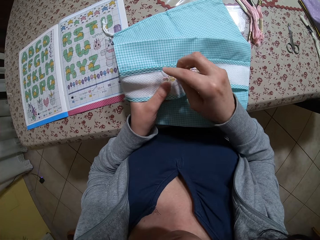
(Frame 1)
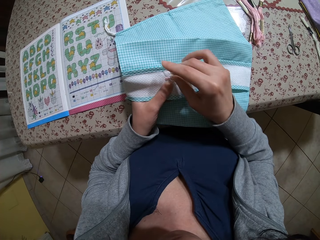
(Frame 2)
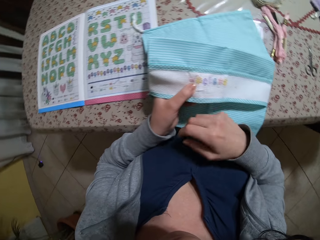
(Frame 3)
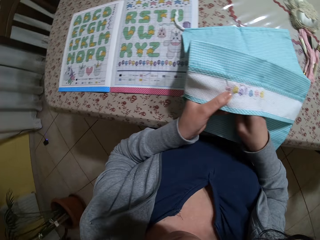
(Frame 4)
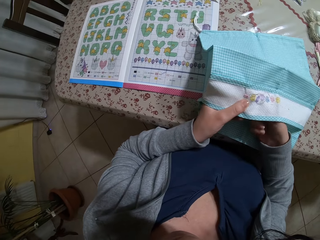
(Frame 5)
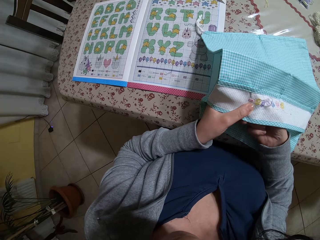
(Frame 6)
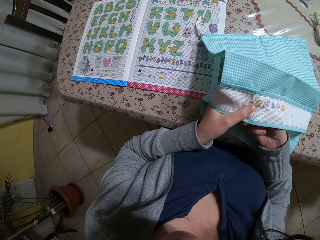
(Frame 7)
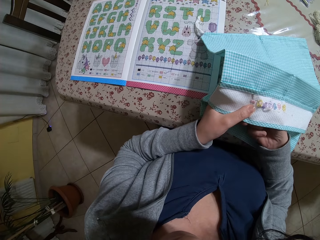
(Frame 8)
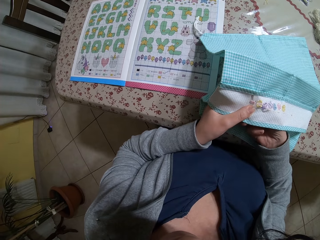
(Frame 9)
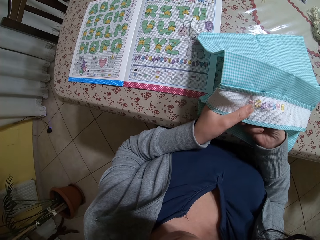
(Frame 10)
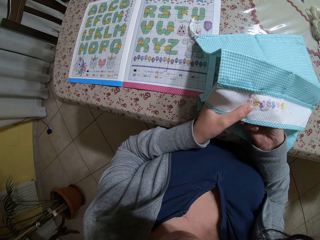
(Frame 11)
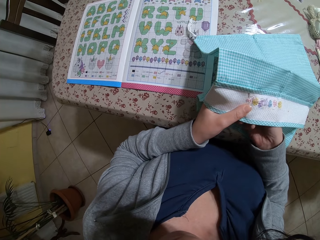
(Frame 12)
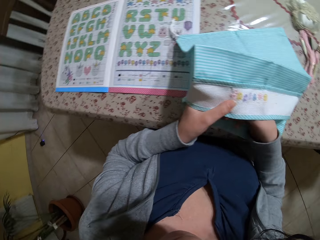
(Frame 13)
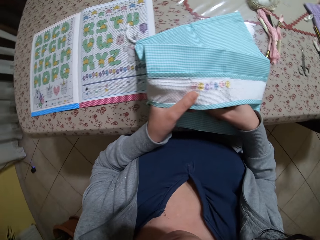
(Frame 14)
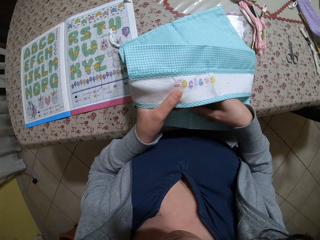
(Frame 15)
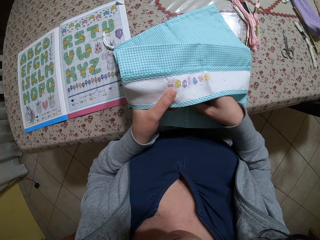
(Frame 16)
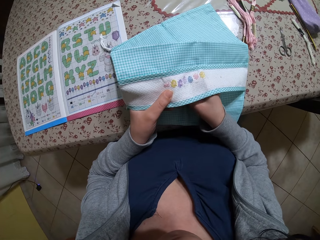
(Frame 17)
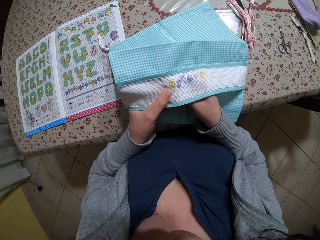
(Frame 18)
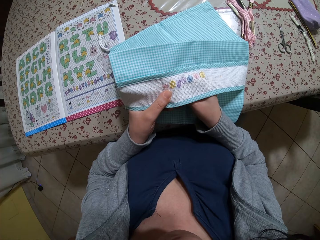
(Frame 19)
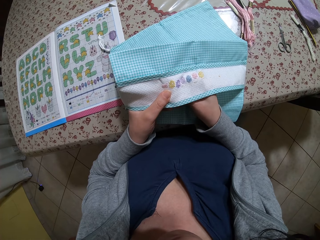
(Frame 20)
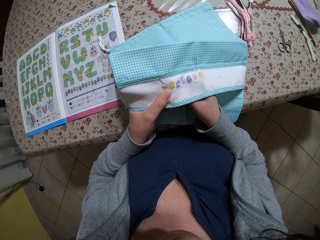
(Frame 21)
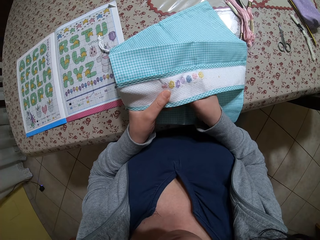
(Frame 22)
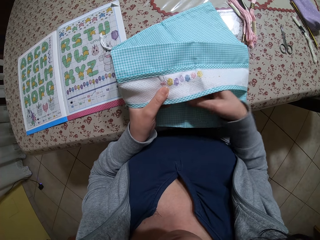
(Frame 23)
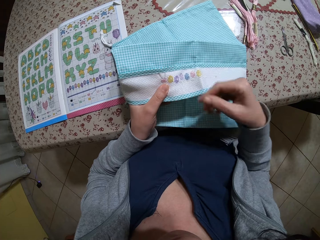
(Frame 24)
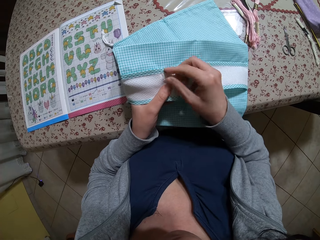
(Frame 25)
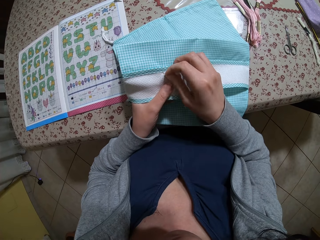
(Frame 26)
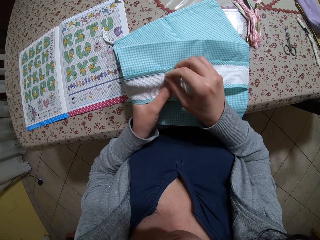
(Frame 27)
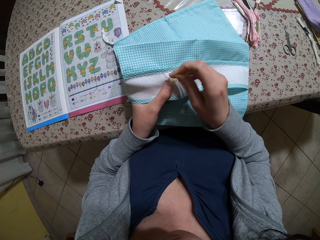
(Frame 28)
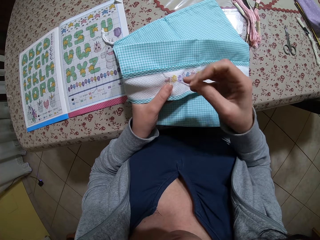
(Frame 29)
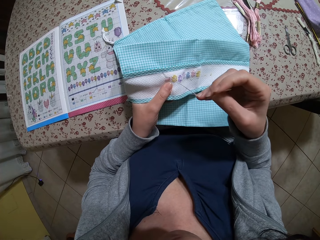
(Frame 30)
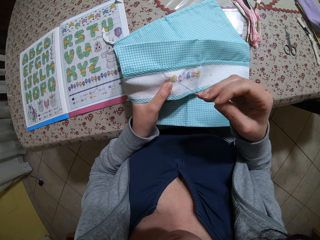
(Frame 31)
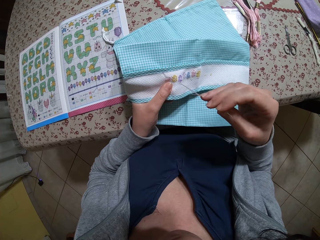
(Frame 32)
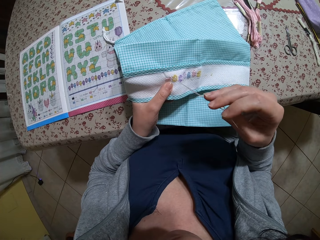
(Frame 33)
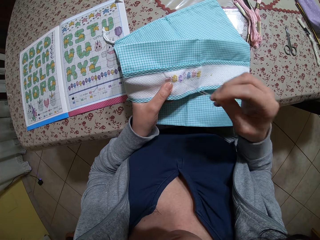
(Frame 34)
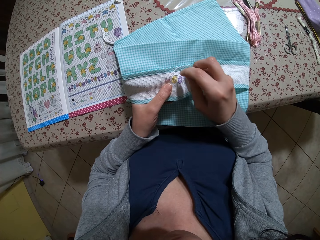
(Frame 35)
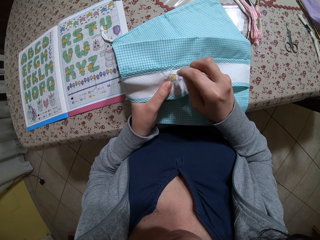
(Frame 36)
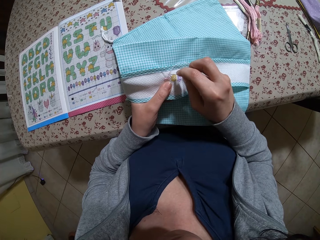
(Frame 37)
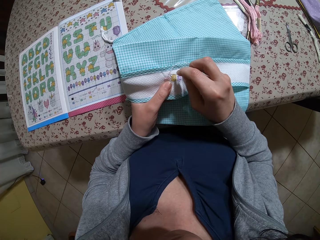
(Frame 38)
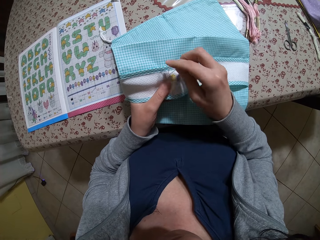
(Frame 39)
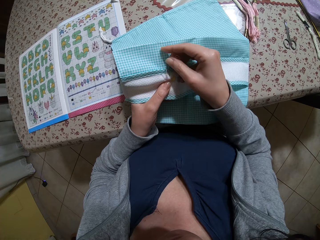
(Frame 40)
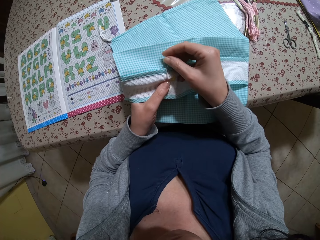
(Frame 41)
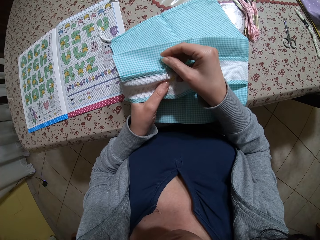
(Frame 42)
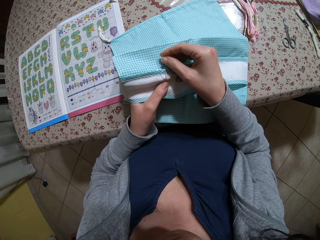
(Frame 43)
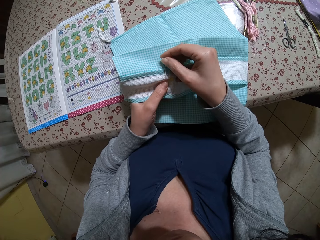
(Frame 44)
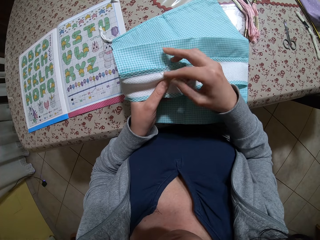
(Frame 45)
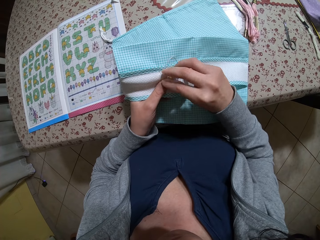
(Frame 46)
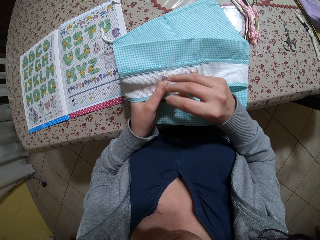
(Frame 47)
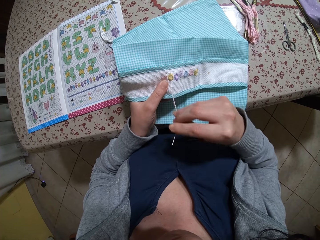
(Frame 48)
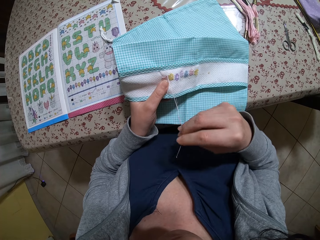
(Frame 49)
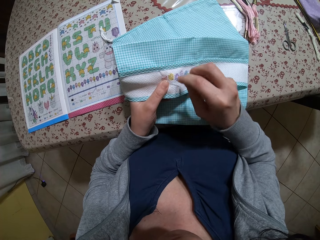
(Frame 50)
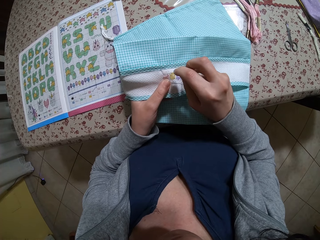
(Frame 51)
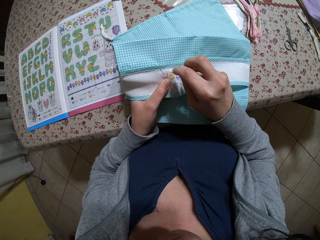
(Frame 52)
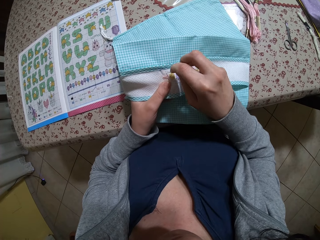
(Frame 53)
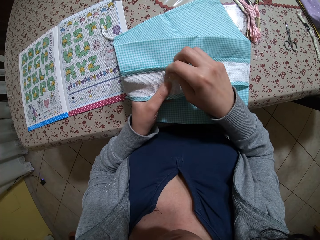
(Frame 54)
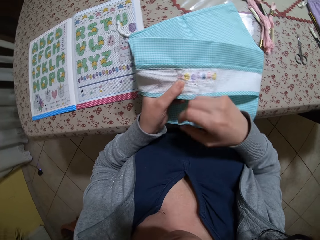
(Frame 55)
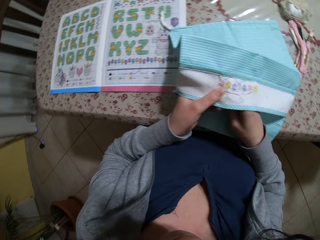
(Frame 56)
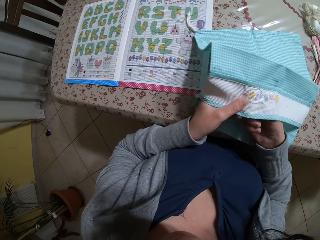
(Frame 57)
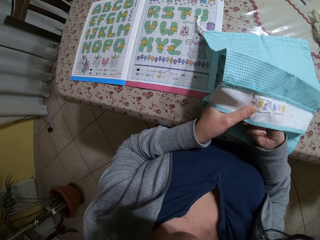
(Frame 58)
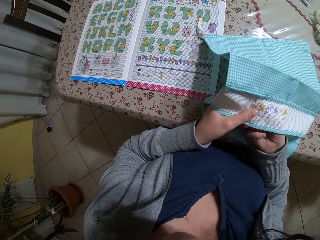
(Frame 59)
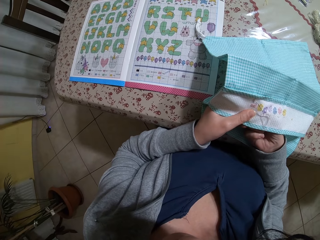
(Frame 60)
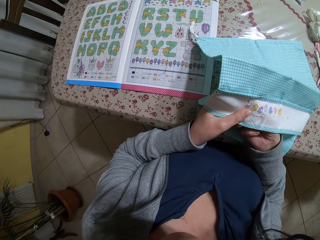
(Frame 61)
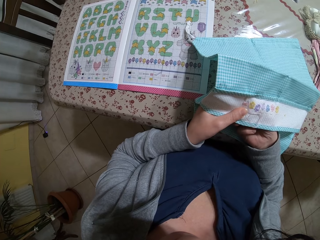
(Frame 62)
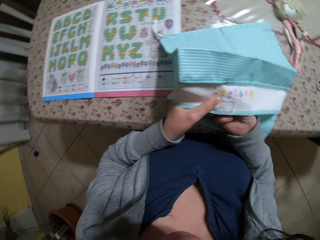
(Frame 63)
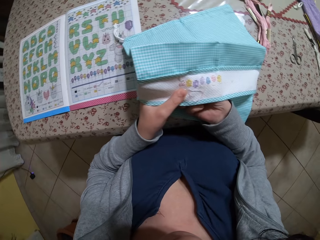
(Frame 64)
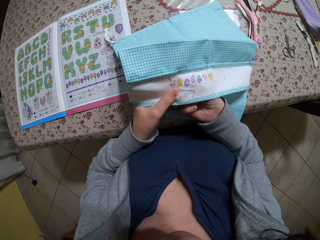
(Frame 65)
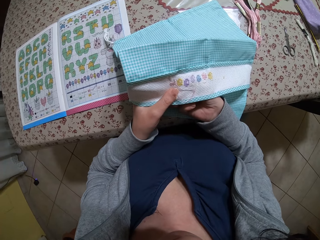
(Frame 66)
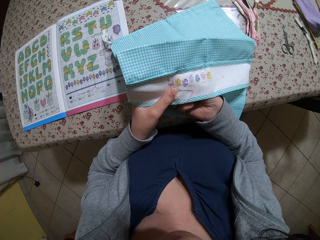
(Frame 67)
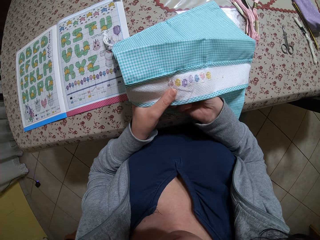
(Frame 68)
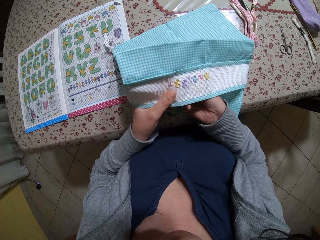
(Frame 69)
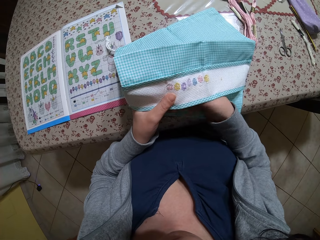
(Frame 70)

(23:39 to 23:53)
The camera wearer sews the cloth with a needle. They pull the needle. They sew the cloth with the needle. They pull the needle. They sew the cloth with the needle. They pull the needle. They sew the cloth with the needle. They pull the needle.

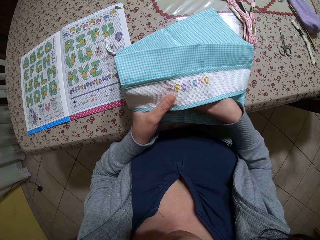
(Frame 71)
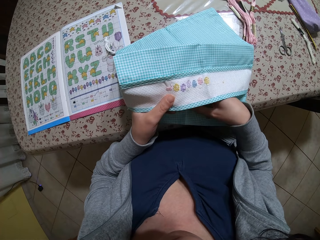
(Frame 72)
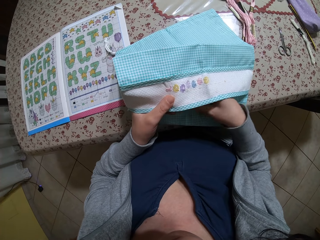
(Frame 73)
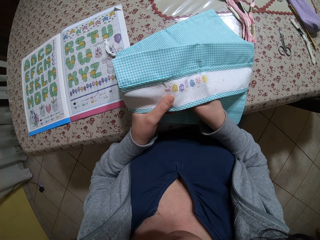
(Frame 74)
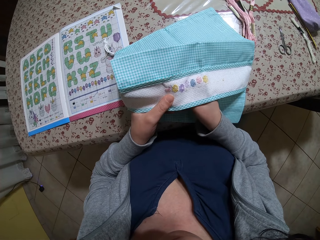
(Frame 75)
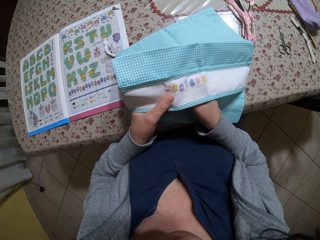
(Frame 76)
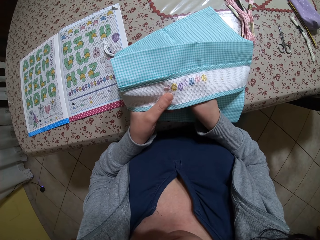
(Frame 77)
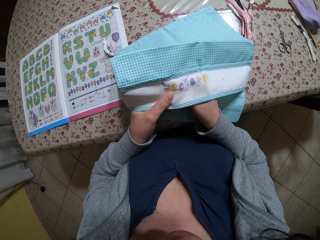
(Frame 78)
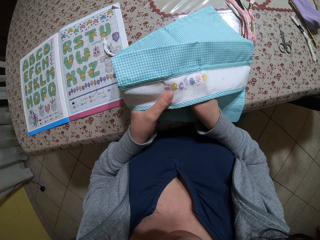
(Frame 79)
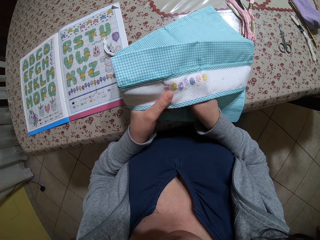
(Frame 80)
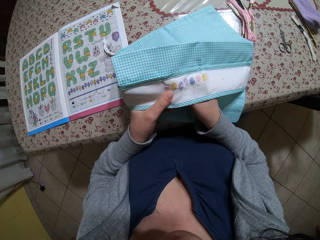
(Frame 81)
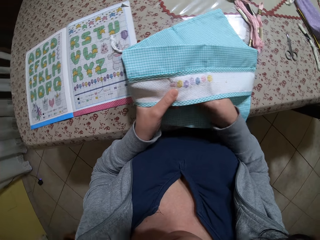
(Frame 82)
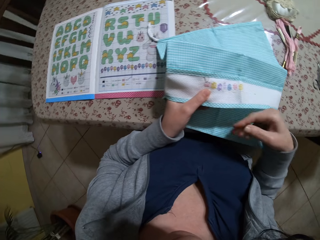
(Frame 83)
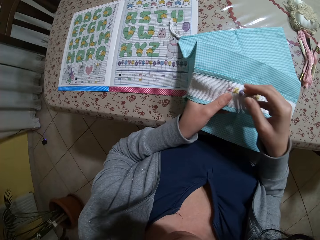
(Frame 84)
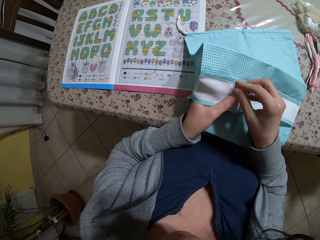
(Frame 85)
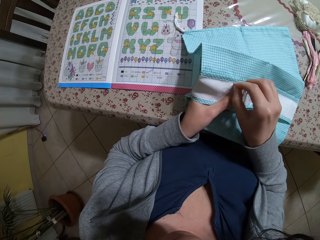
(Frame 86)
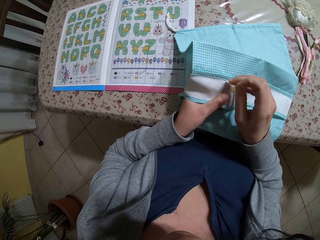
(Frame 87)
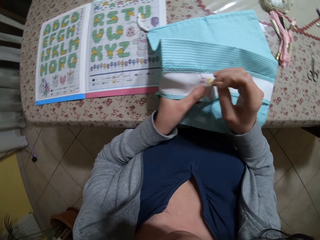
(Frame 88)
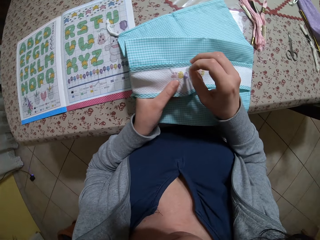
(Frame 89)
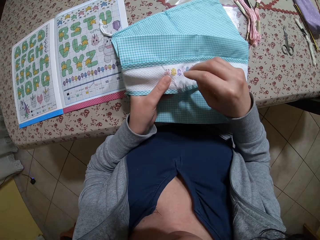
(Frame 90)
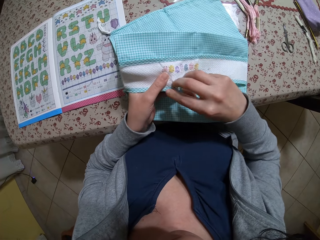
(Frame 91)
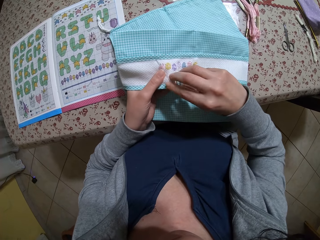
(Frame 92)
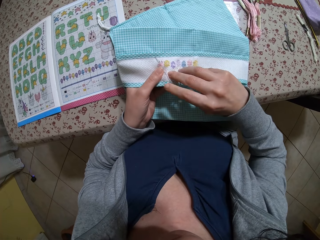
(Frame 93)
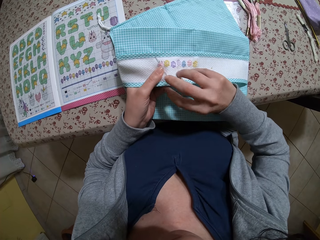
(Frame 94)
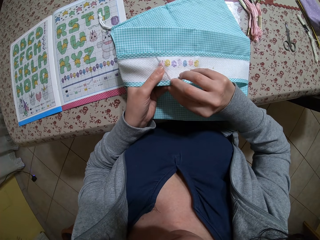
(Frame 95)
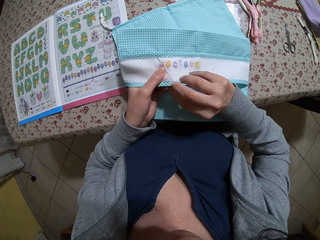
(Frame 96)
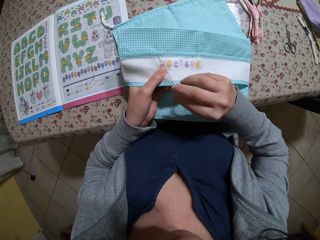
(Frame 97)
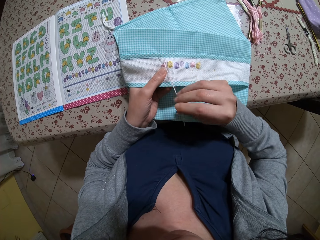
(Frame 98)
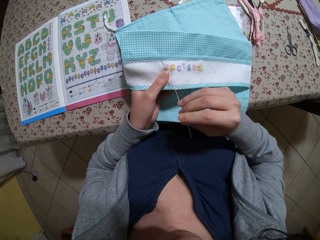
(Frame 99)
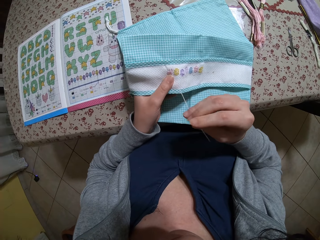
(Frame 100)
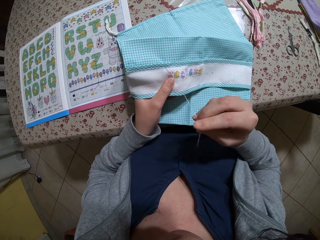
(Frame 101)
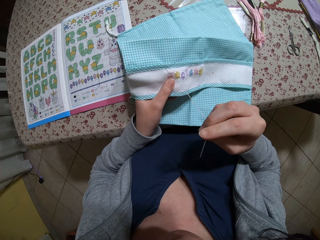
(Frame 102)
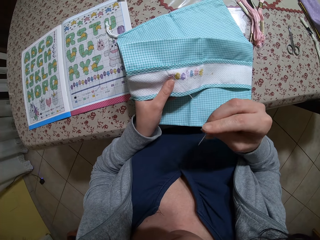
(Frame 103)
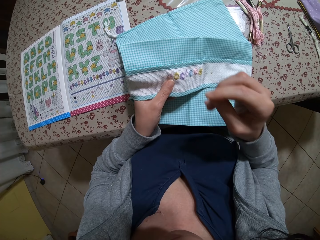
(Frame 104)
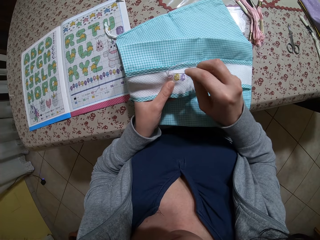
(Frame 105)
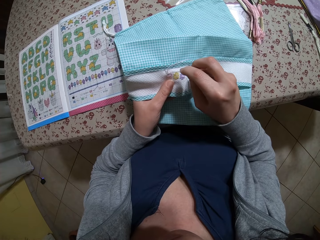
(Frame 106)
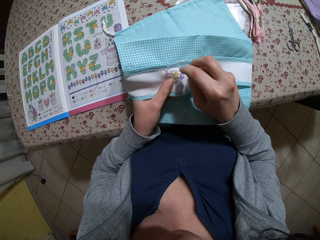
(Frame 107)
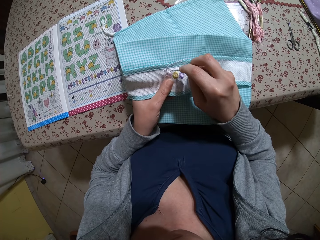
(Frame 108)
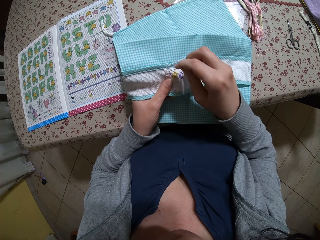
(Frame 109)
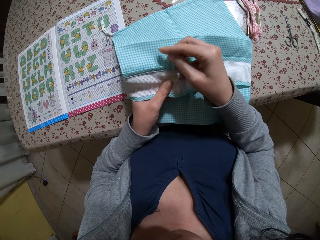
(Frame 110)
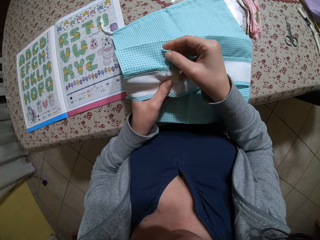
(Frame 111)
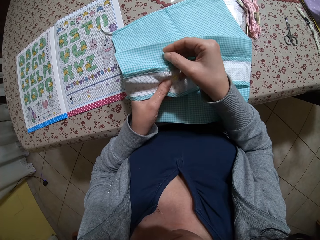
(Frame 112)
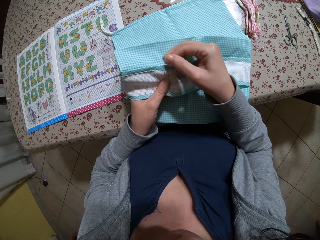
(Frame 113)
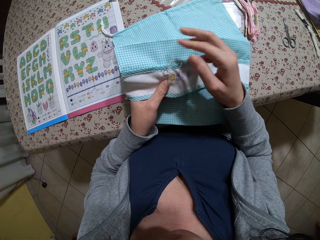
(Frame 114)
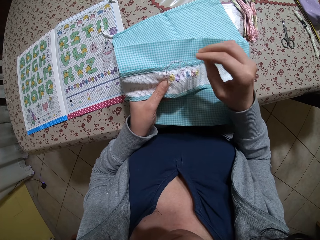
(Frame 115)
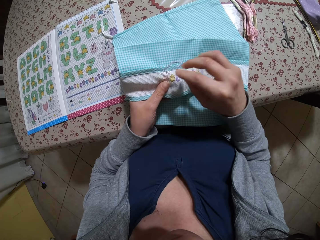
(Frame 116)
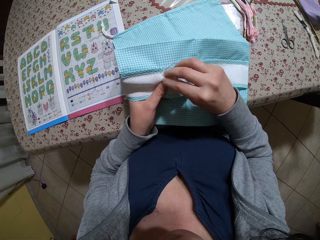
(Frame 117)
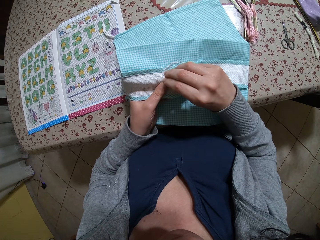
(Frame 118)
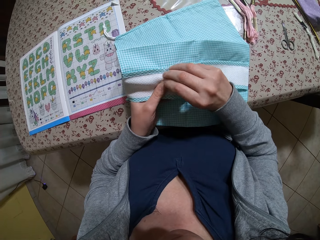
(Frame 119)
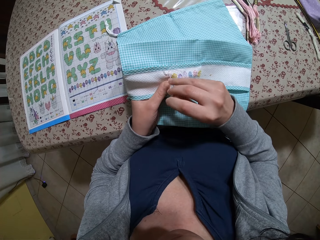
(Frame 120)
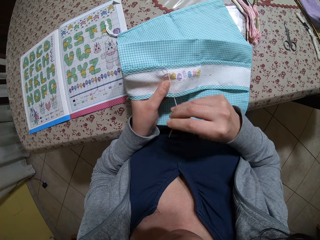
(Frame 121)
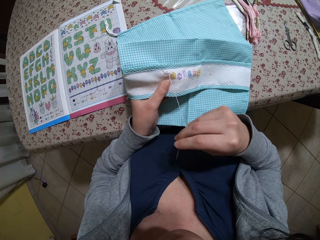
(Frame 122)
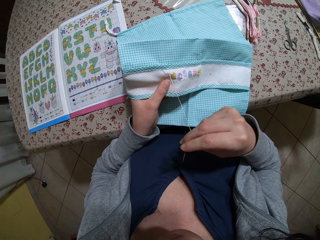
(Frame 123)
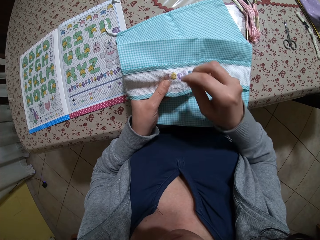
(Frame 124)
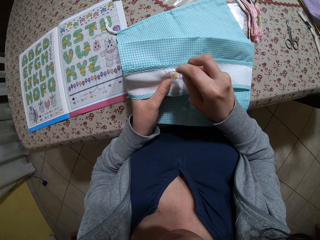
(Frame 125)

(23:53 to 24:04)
The camera wearer sews the cloth with a needle. They pull the needle. They sew the cloth with the needle. They pull the needle.
